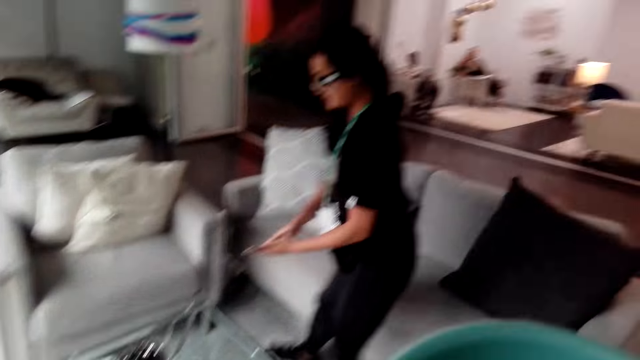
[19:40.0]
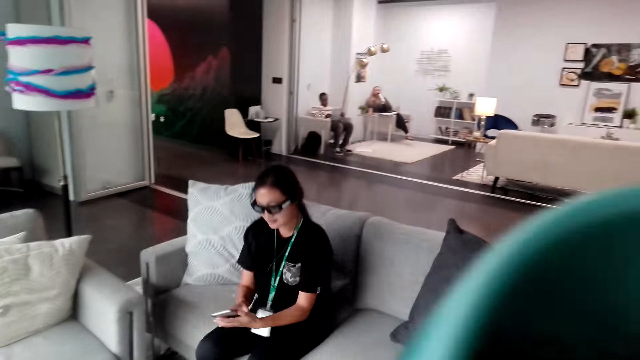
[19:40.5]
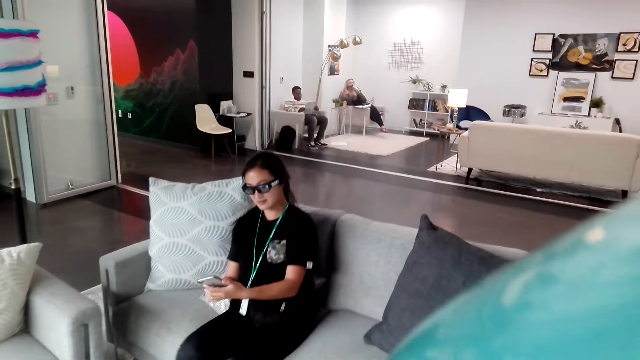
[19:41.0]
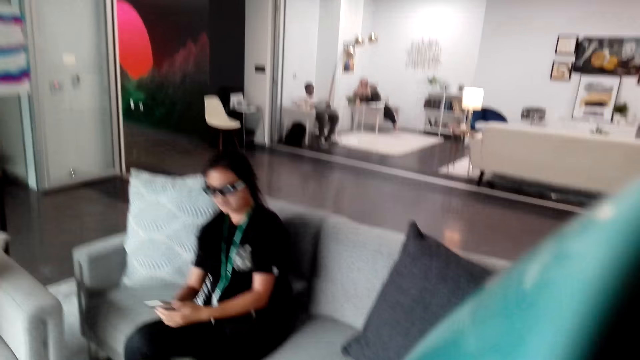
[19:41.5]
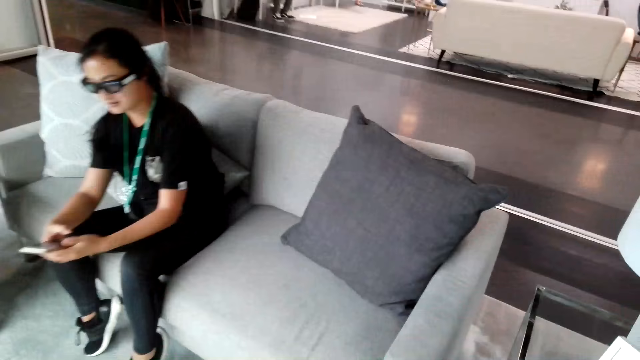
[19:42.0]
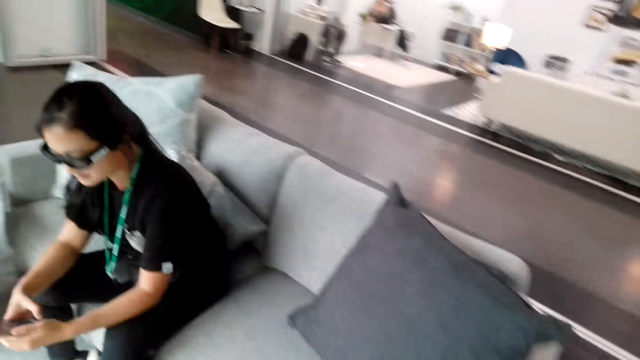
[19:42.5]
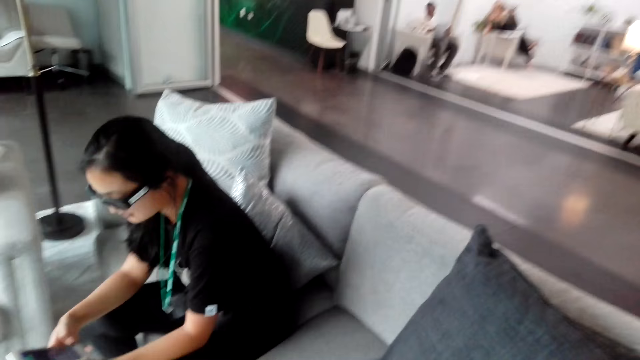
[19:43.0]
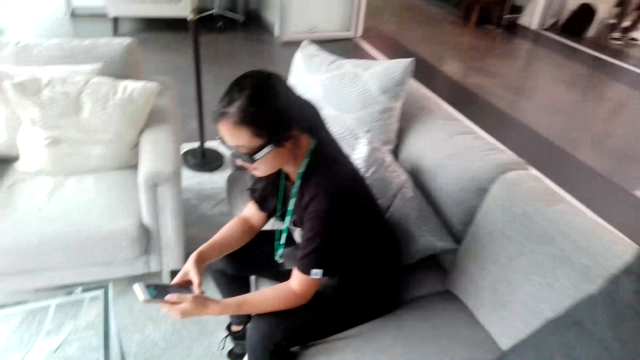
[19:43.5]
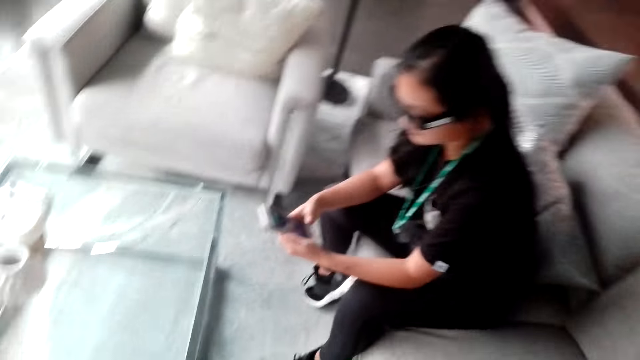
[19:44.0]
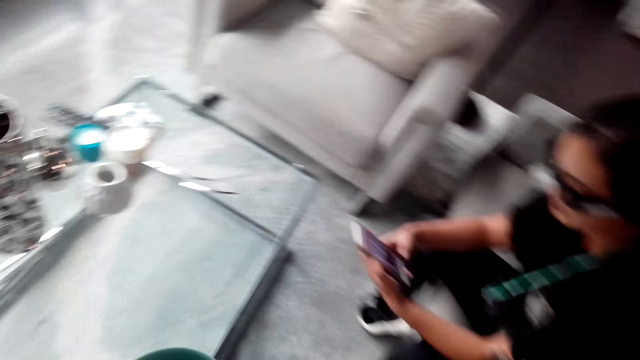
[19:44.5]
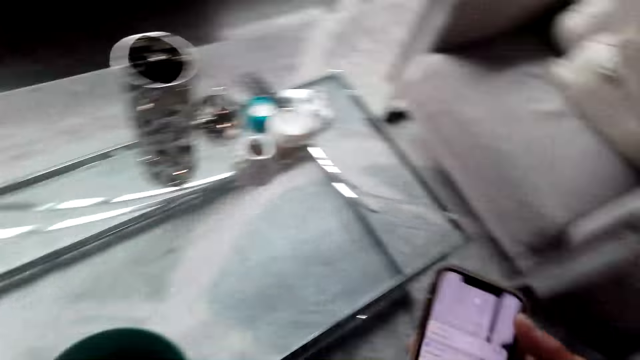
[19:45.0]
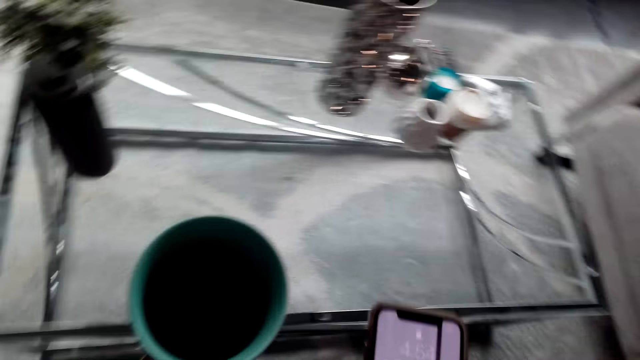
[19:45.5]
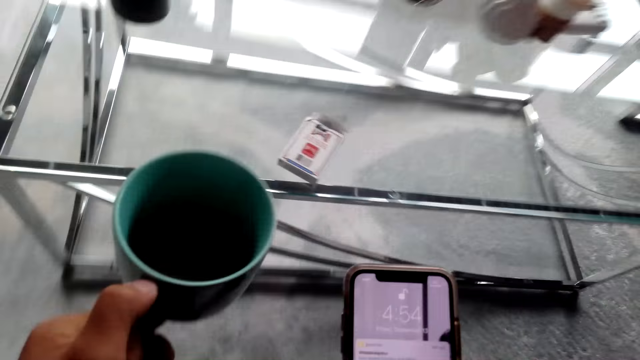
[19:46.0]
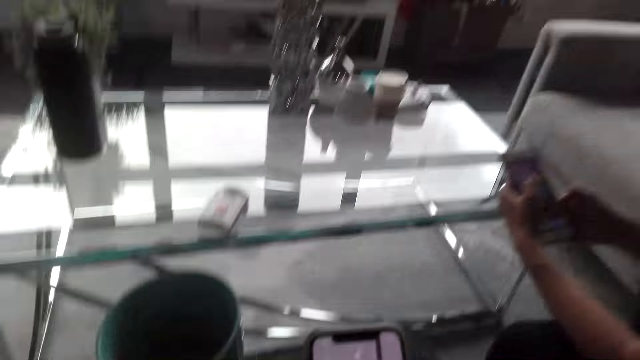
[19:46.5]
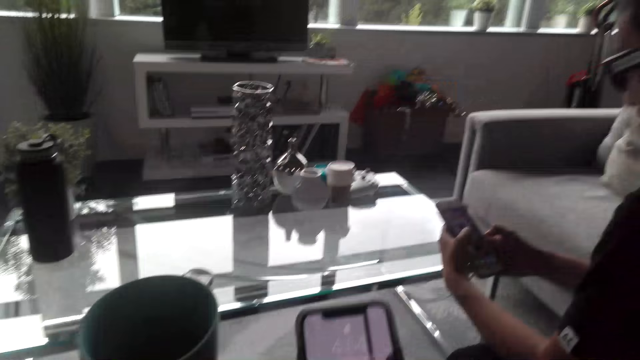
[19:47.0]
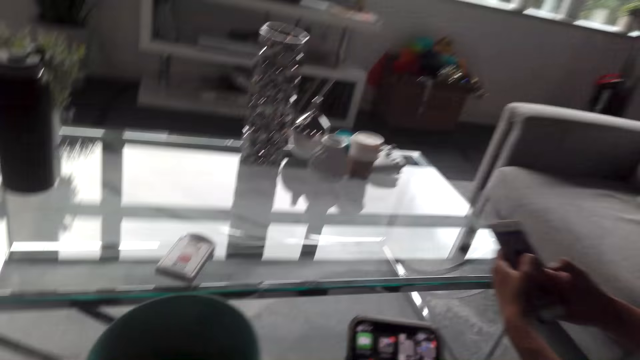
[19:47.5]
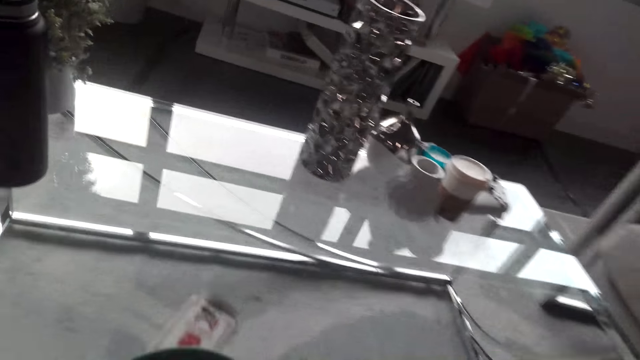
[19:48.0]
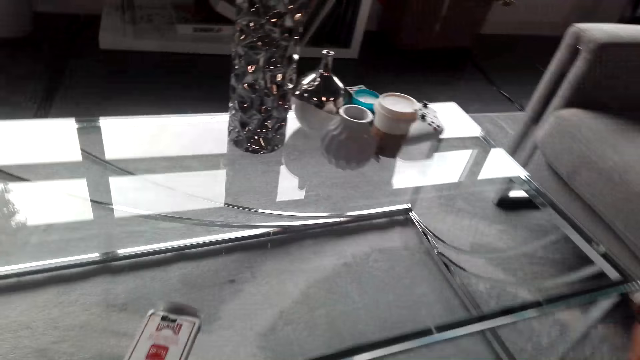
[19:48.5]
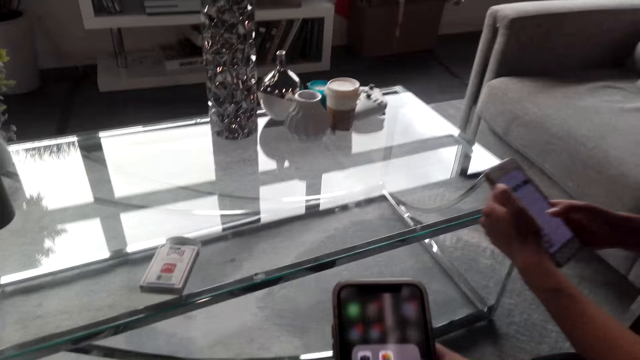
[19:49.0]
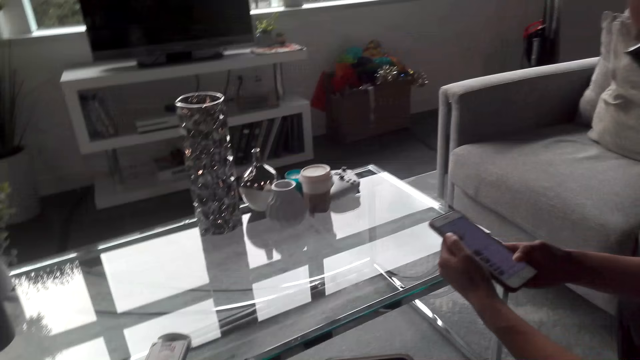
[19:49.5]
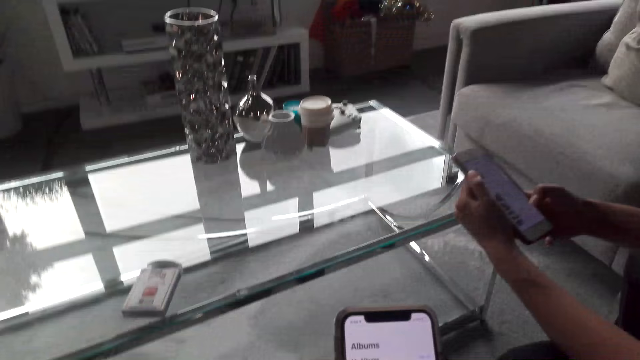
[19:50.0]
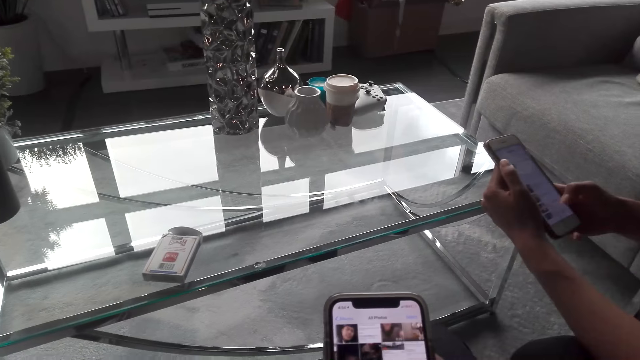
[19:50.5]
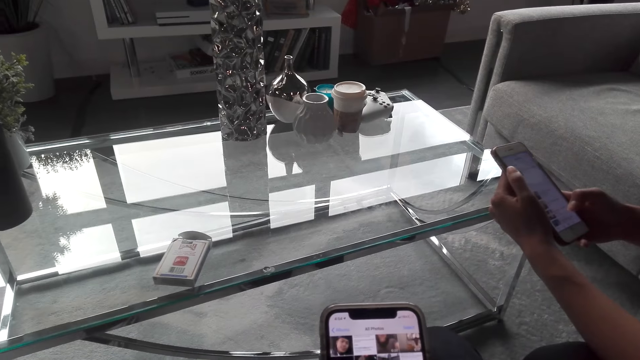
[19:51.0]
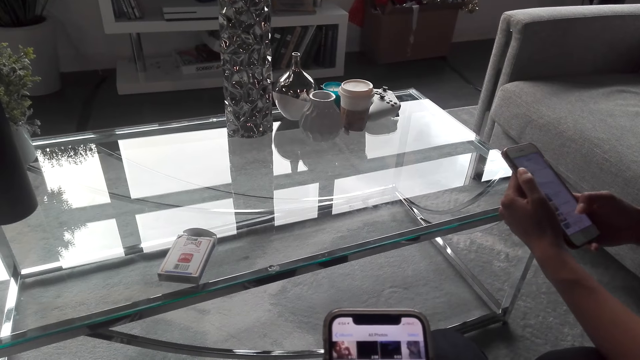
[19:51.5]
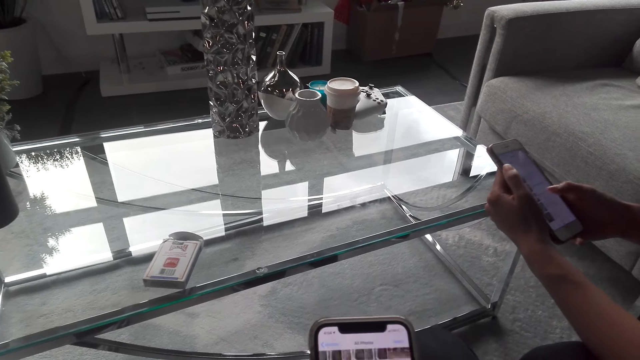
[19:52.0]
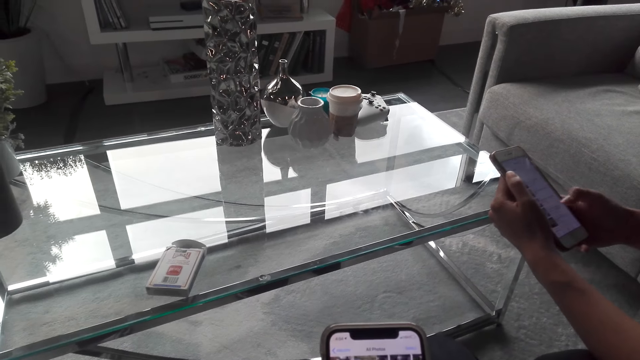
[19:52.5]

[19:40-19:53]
A man sits on the couch. The man uses his phone. He holds the phone. The camera wearer turns around. They hold a phone, hold a mug, and use his phone. The man holds the phone. The camera wearer turns around. The man holds the phone. The camera wearer holds the phone. The man uses his phone.

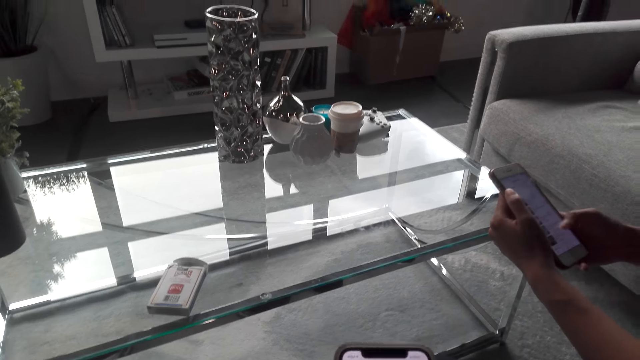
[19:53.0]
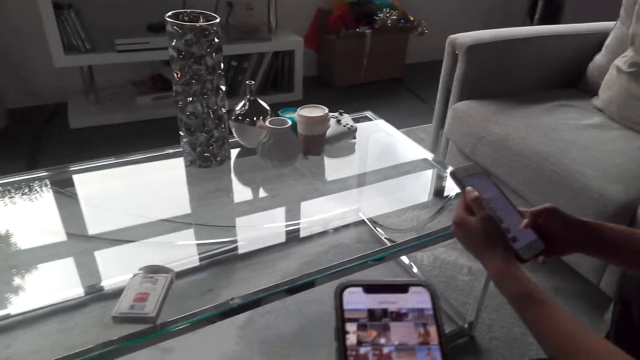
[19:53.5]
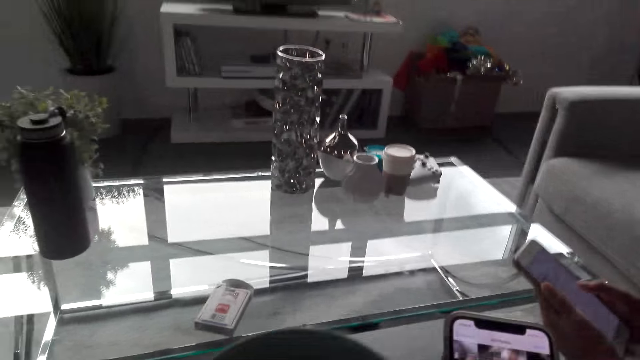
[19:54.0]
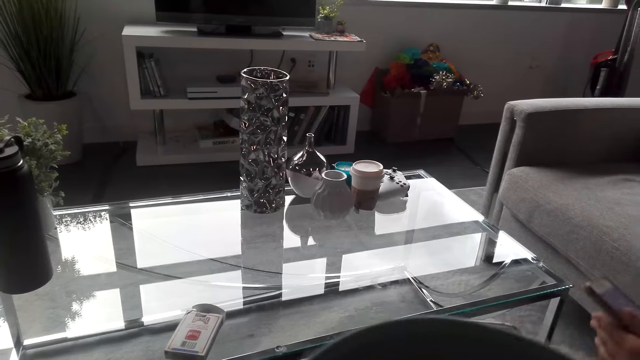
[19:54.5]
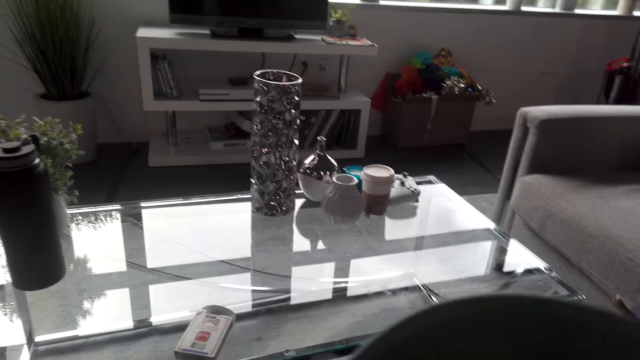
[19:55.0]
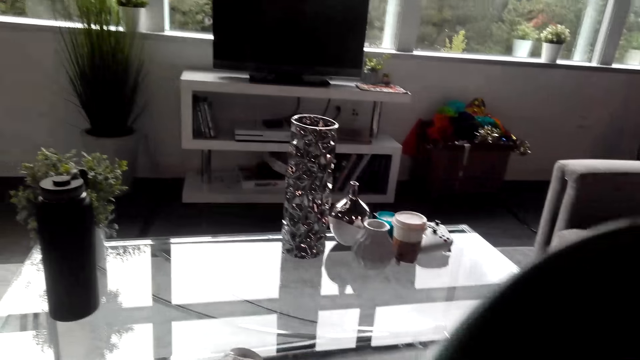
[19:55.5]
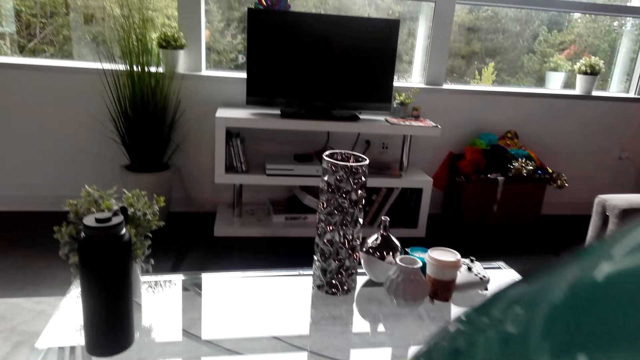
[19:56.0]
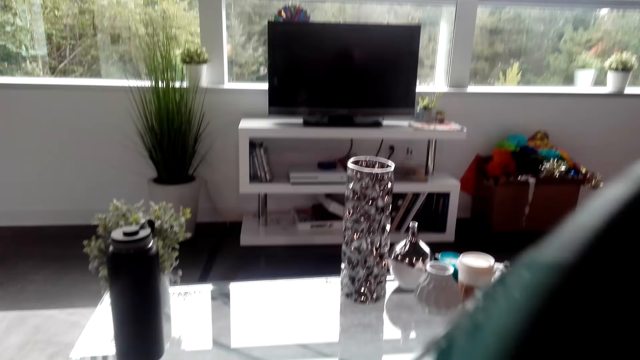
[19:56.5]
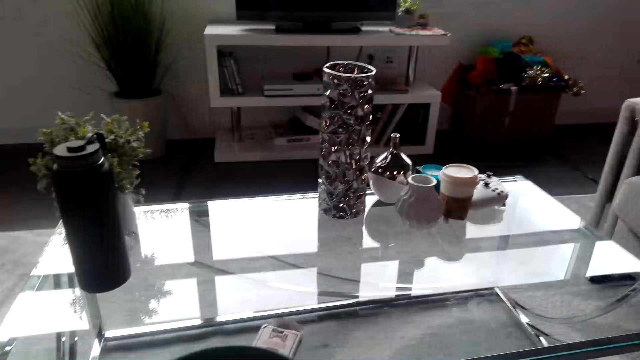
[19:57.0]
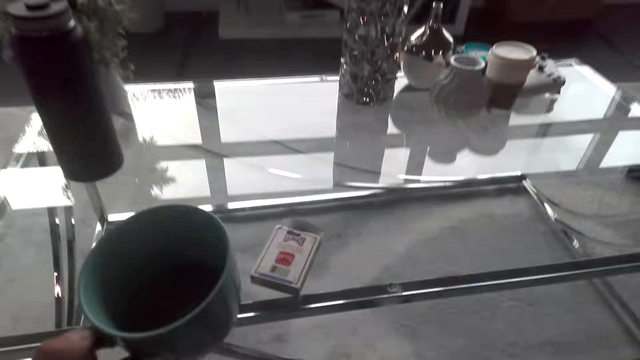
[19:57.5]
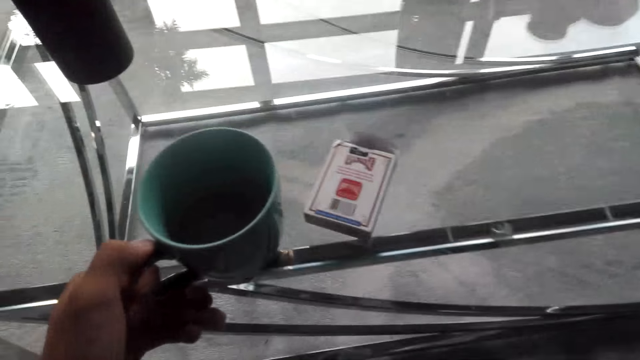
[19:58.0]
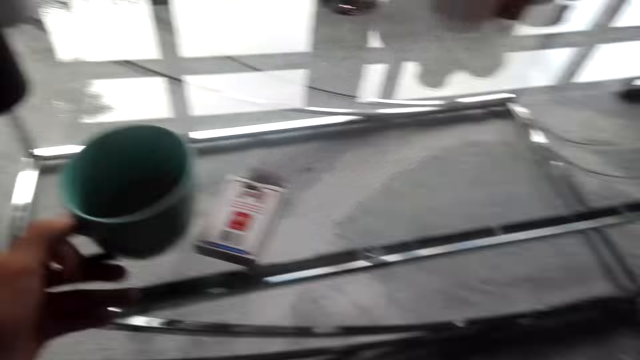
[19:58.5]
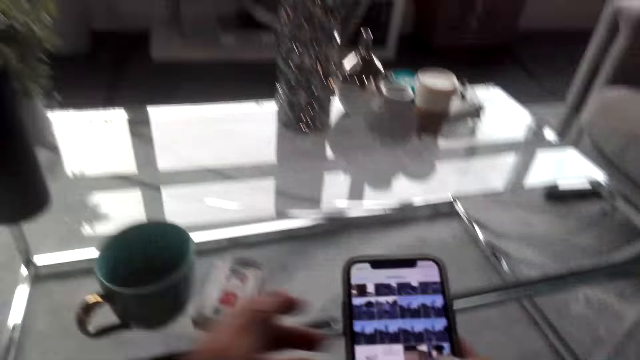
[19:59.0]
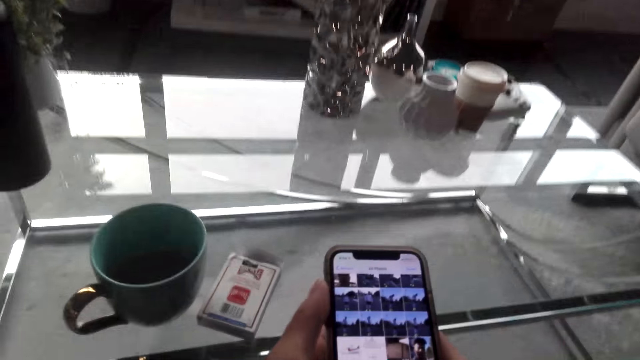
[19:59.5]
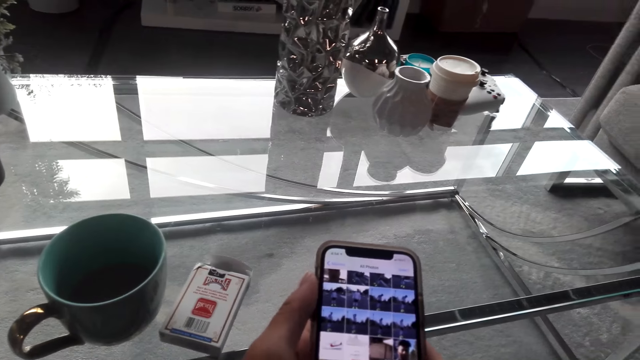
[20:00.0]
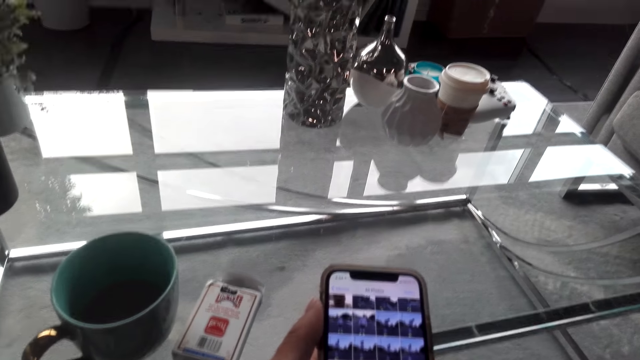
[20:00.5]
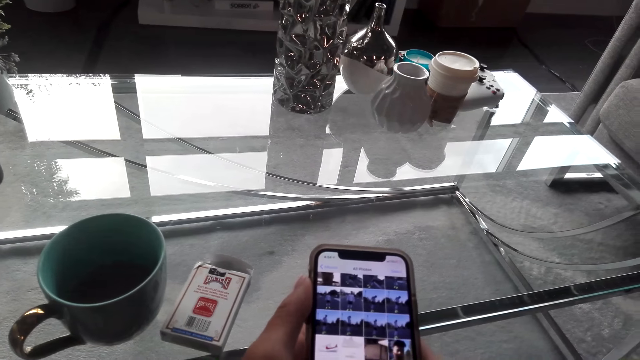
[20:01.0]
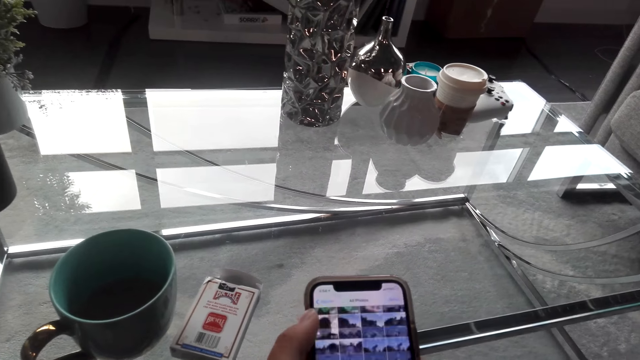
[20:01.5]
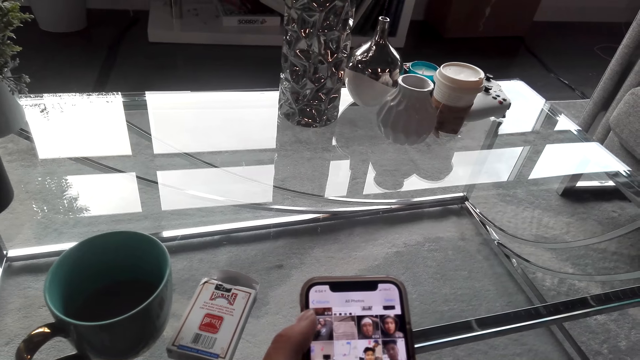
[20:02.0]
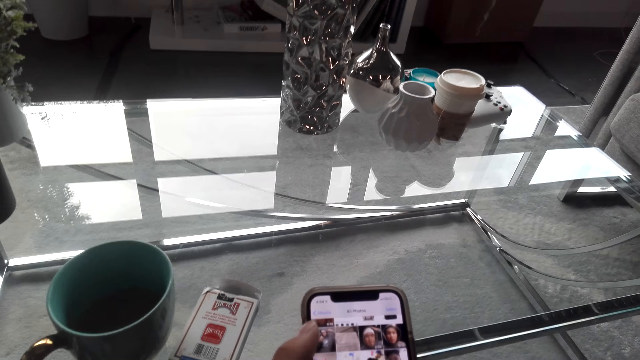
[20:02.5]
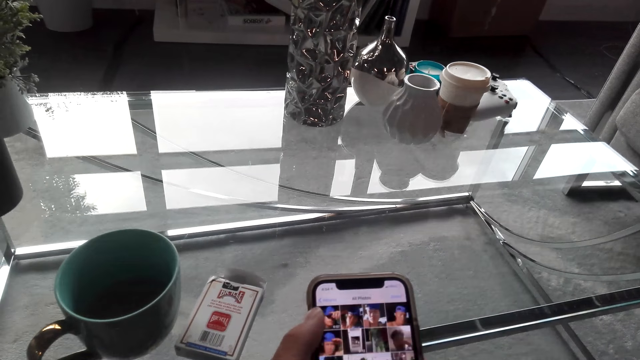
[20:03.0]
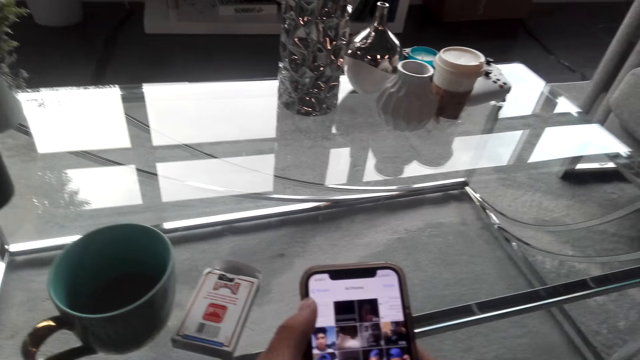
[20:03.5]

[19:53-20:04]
The camera wearer uses his phone and converses with a man. They turn around. They sip coffee or tea from the mug. A woman converses with the camera wearer. The camera wearer holds the mug and puts the mug on the table. They use his phone and hold the phone. The woman converses with the camera wearer.
